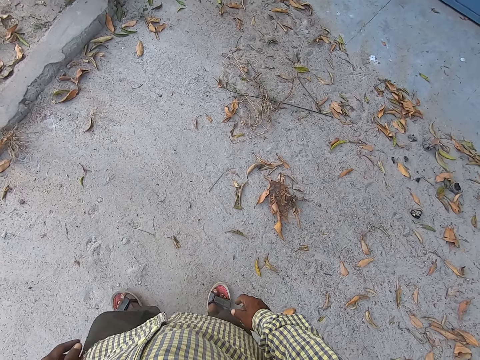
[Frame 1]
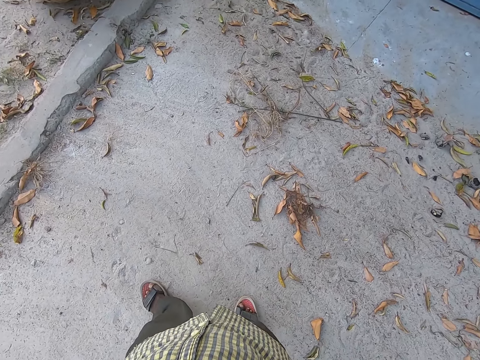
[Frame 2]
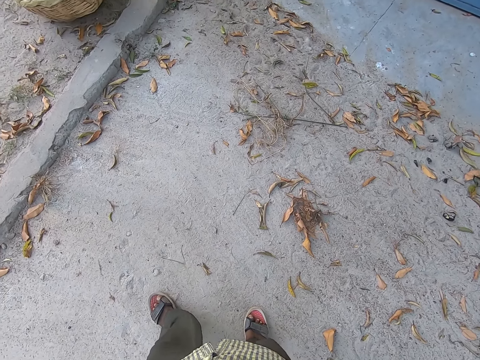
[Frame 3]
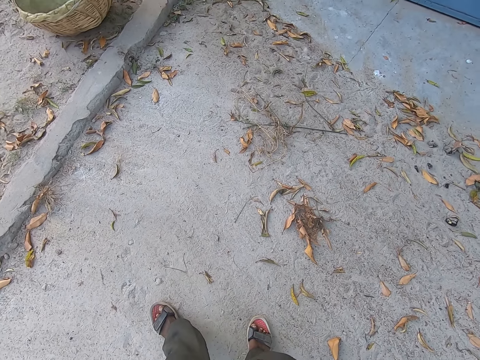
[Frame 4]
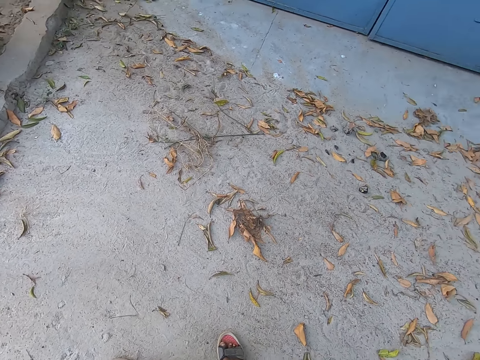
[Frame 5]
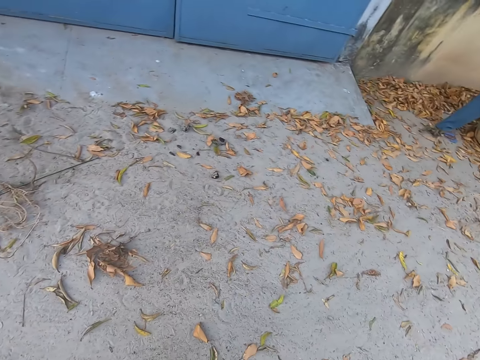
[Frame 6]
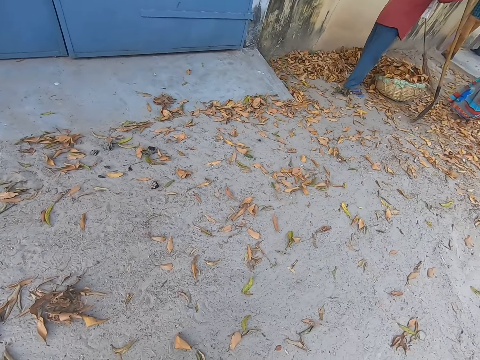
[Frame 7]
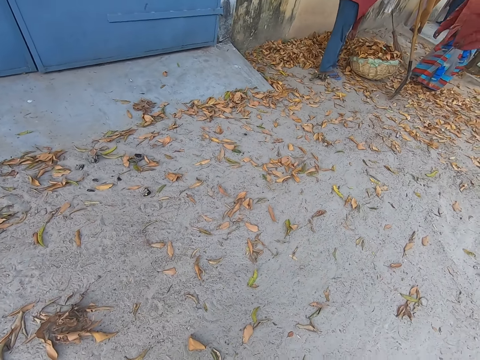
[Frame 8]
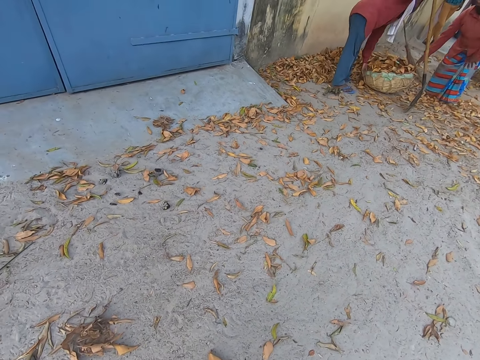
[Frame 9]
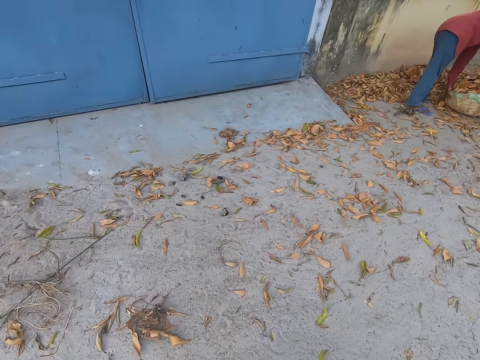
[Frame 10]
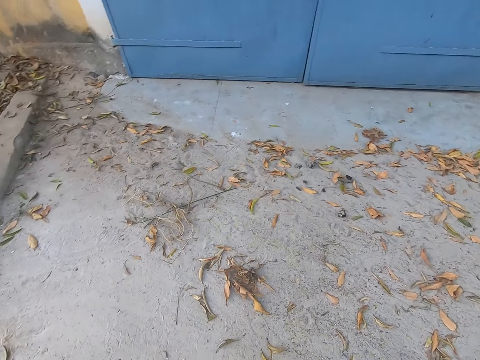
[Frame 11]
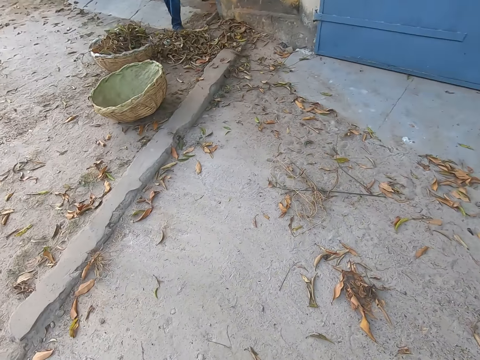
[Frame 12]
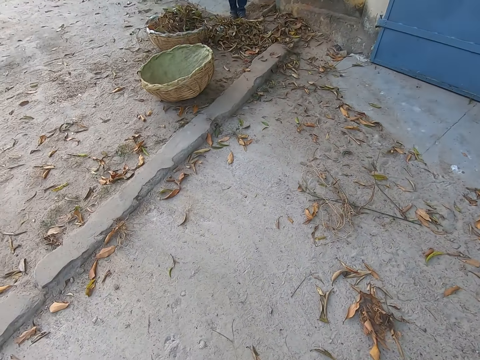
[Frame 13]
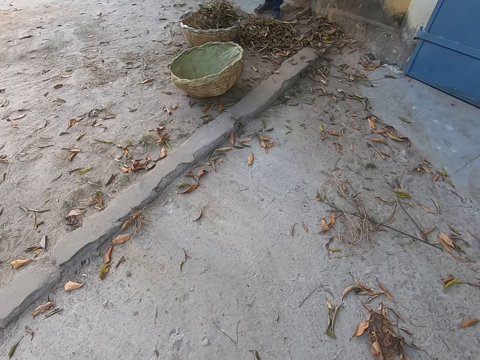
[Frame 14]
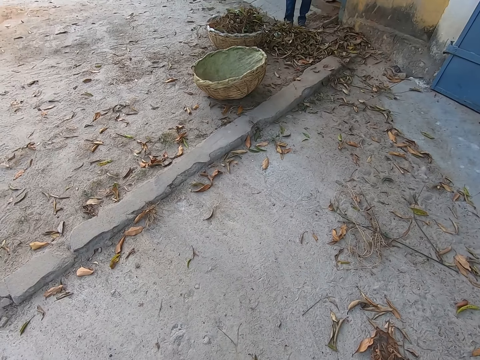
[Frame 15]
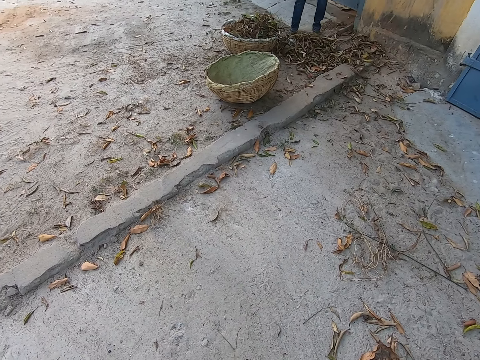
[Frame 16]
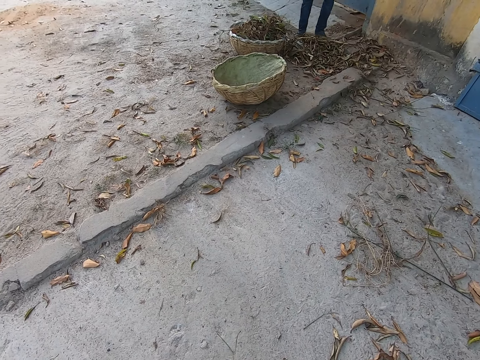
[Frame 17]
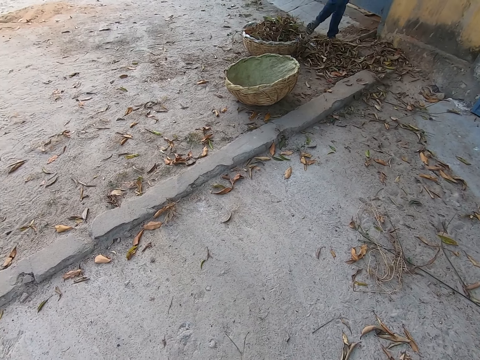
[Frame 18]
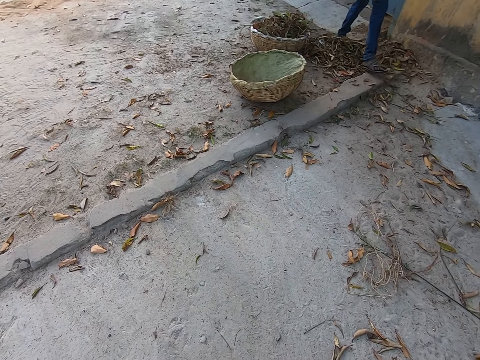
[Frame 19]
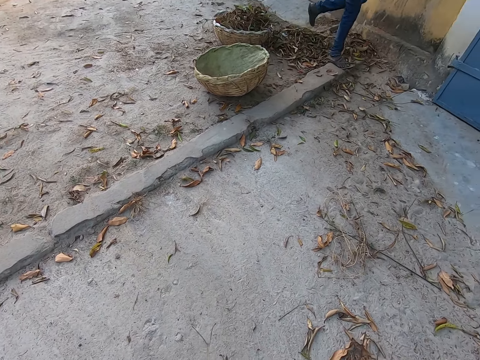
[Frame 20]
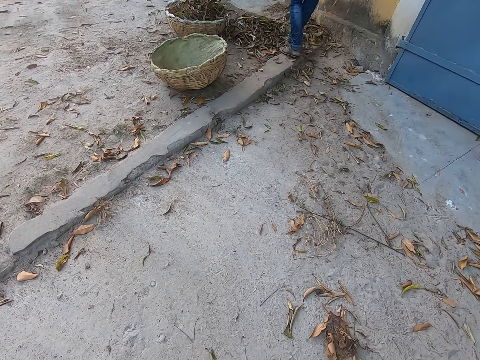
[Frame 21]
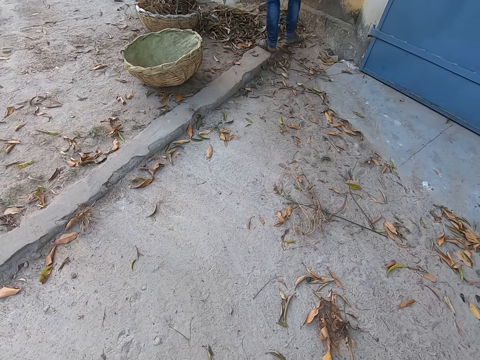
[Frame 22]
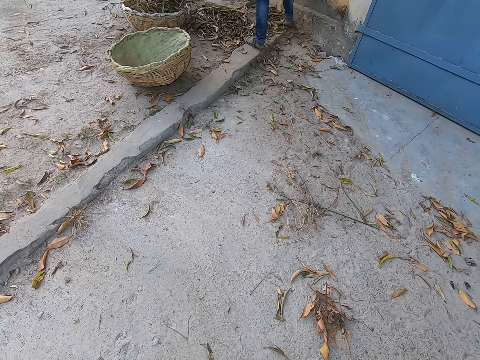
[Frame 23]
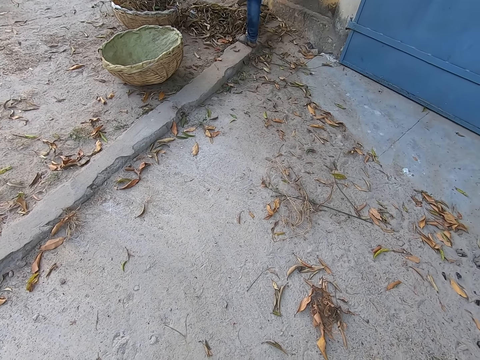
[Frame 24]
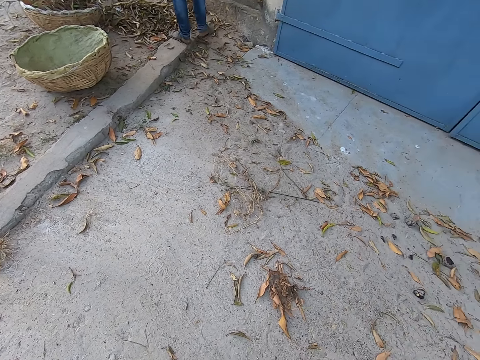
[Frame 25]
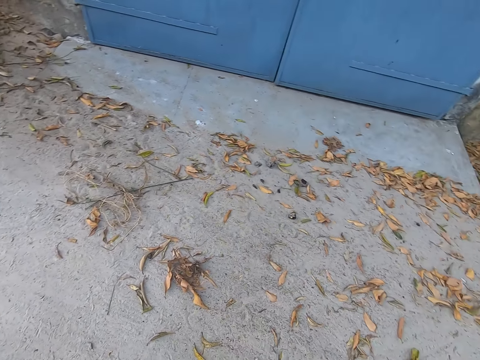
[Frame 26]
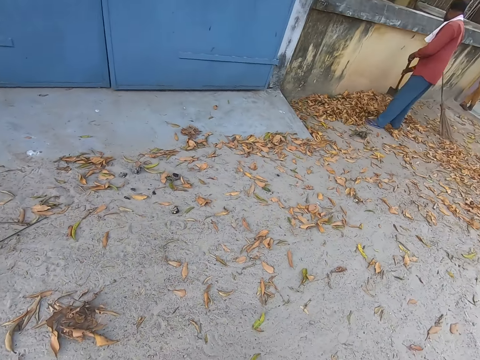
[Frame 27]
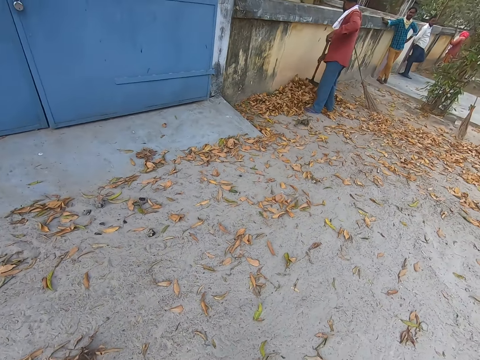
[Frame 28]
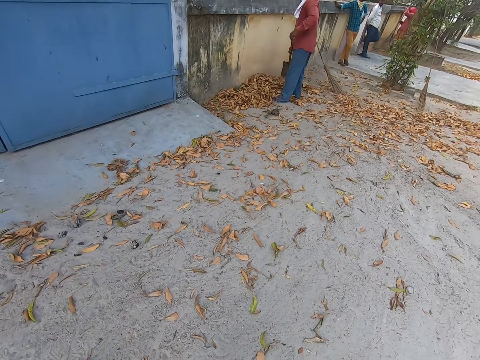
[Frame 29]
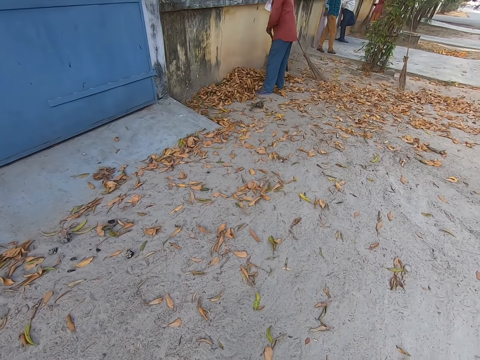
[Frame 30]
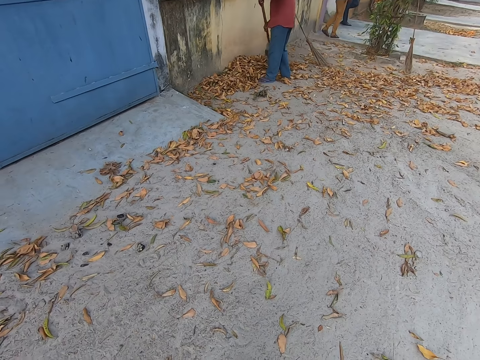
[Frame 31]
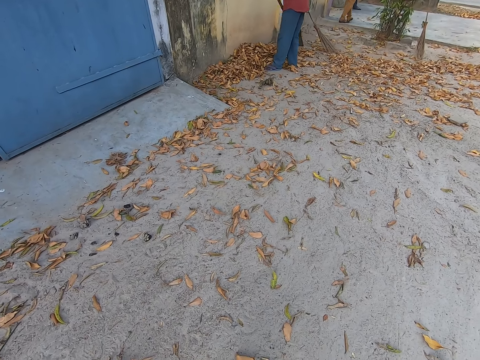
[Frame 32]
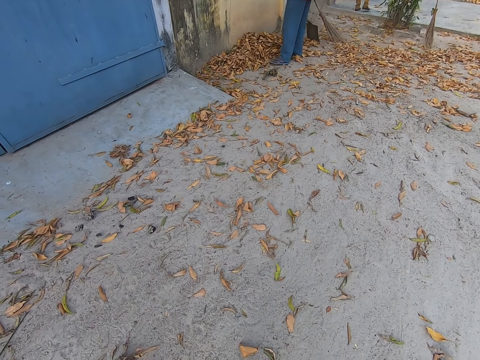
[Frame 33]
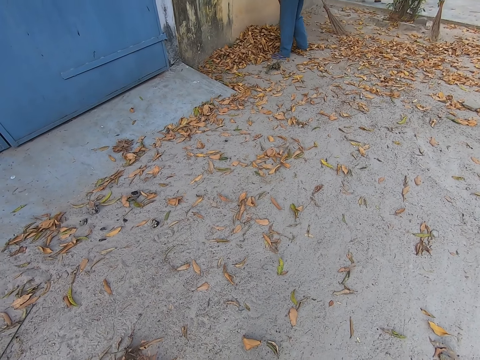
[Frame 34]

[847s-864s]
The camera wearer stands. The man touches the basket on the ground with his left hand. The woman touches the basket on the ground with her right hand. Another man shuffles dried leaves on the ground with his right leg. He shuffles dried leaves on the ground with his right leg again. The first man gathers dried leaves on the ground with the shovel in both hands.

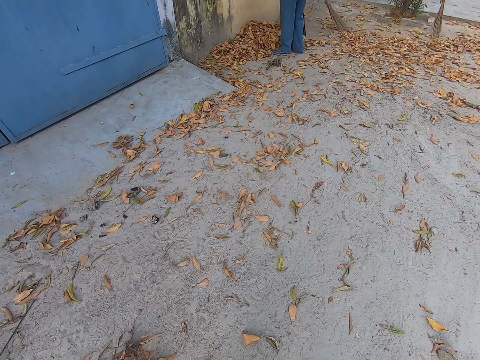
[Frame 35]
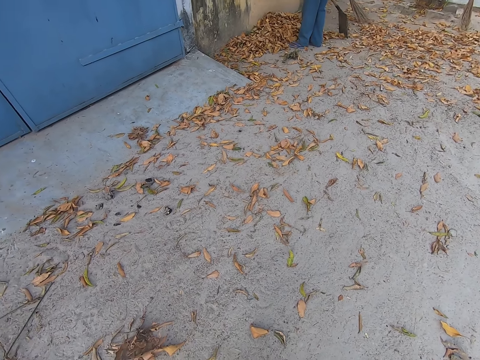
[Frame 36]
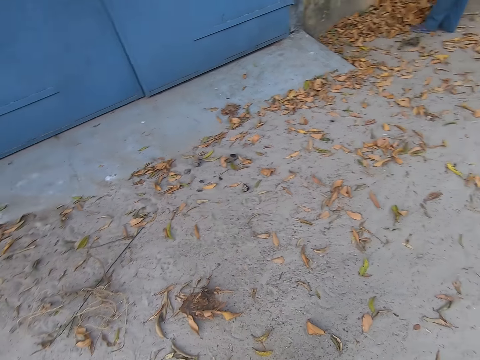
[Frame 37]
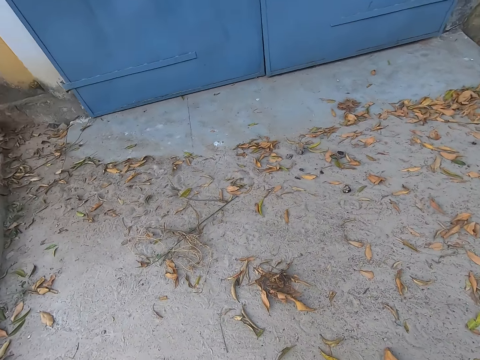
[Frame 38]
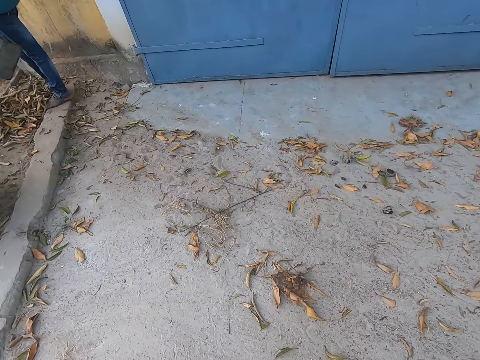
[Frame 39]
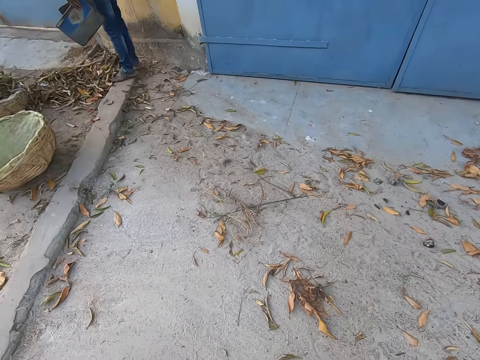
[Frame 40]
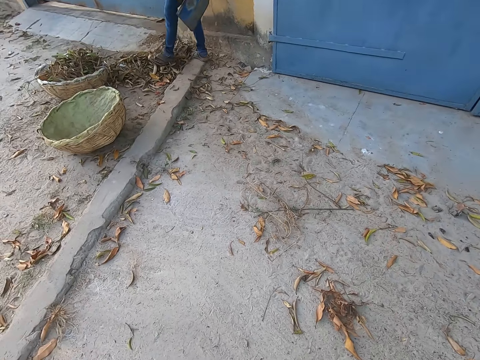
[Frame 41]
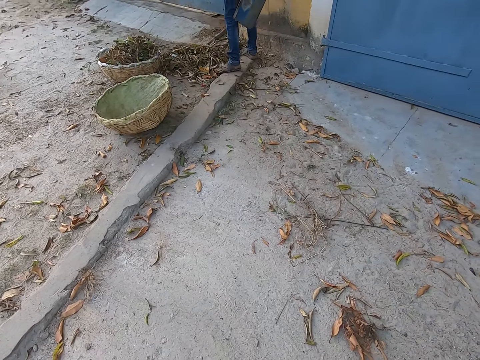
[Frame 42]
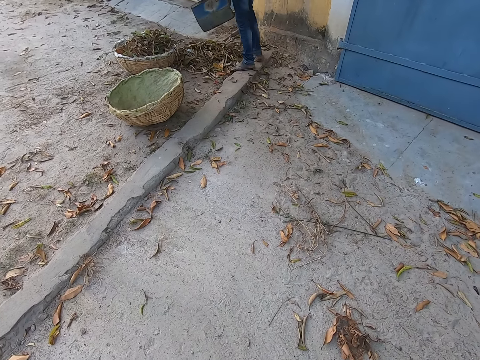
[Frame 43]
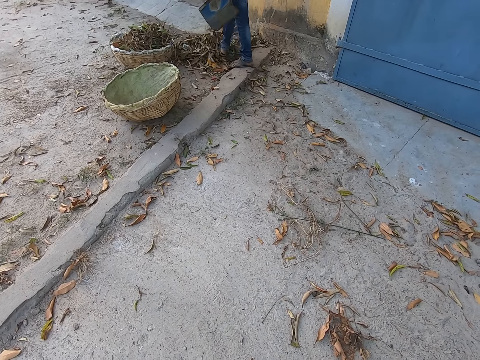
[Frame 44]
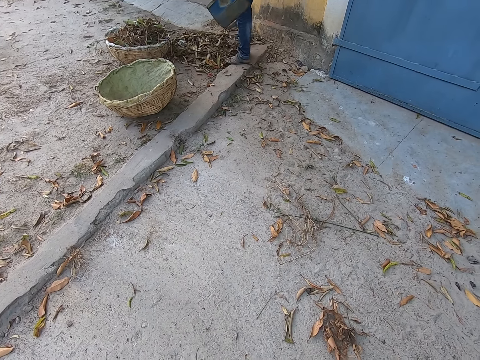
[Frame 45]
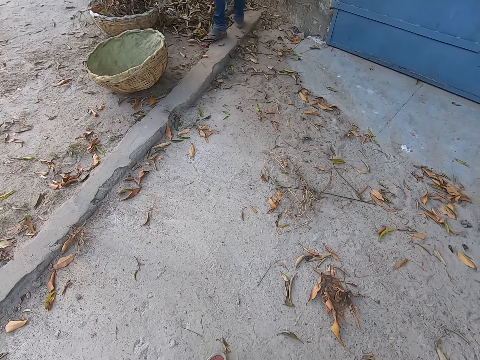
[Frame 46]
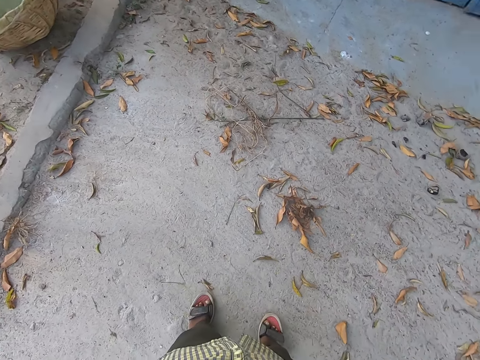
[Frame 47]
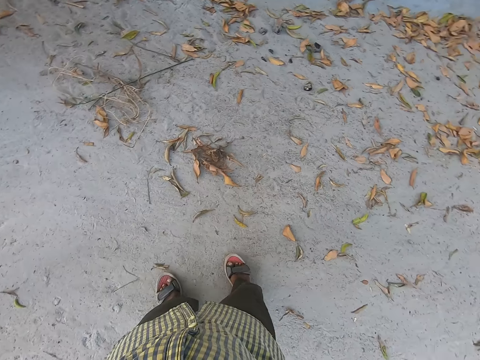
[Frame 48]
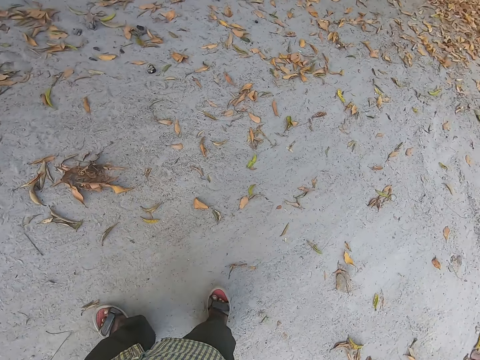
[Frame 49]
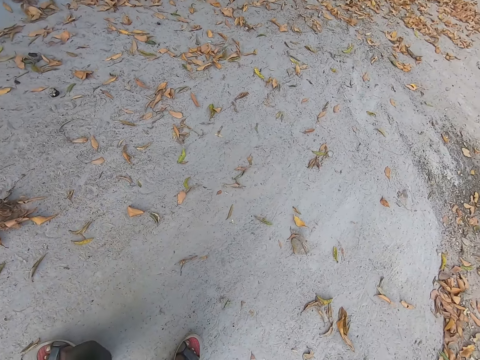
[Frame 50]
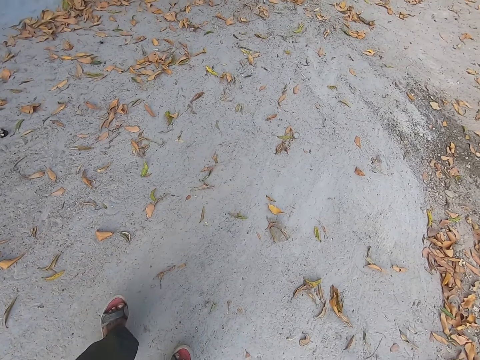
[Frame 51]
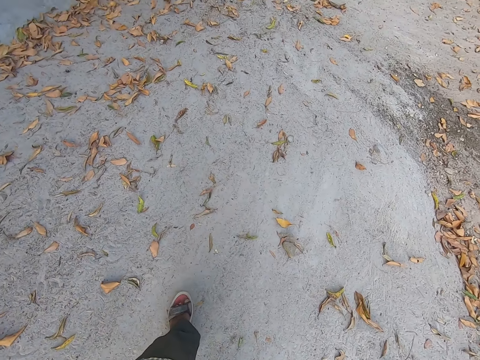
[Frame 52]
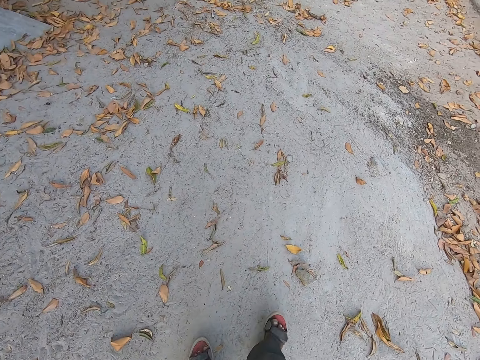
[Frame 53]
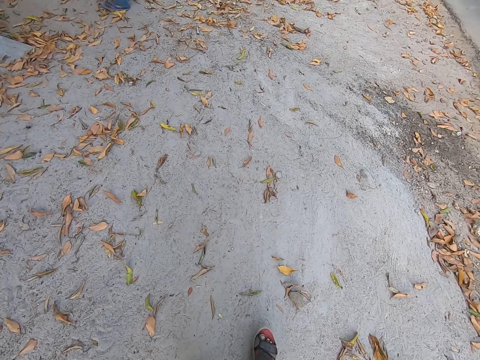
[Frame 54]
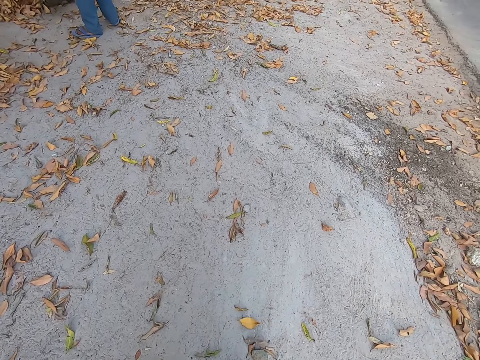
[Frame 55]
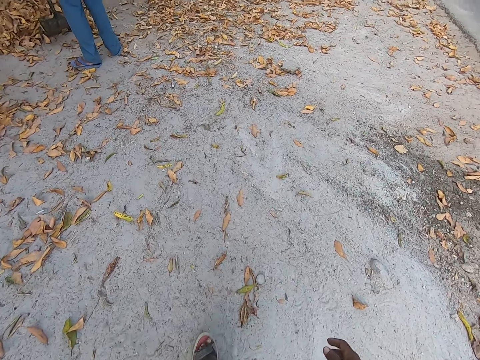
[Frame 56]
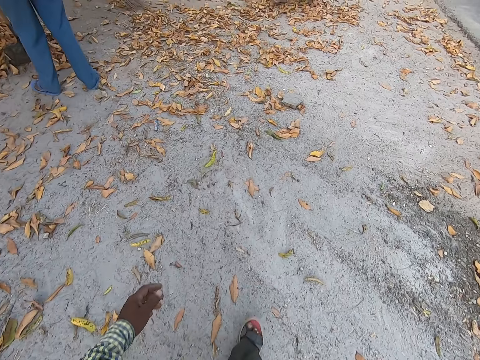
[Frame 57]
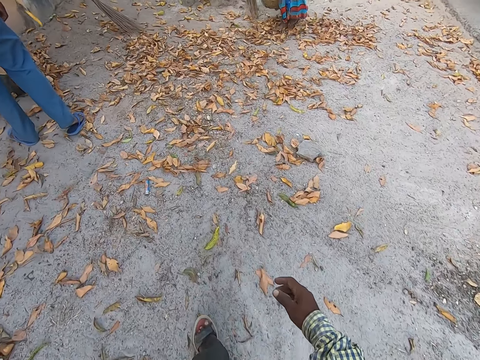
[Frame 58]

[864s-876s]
The man shuffles dried leaves on the ground with his right leg. The man shuffles dried leaves on the ground with his left leg. The man shuffles dried leaves on the ground with his right leg.
